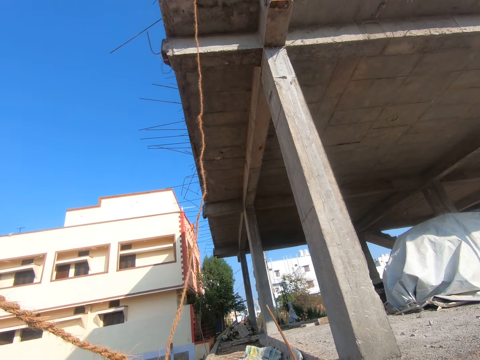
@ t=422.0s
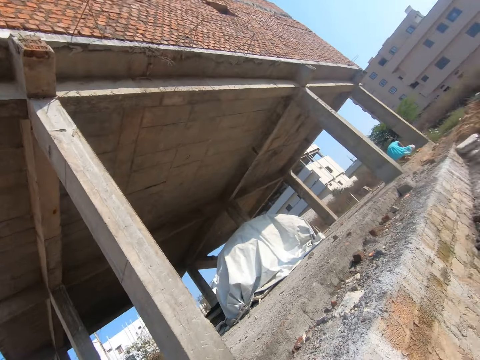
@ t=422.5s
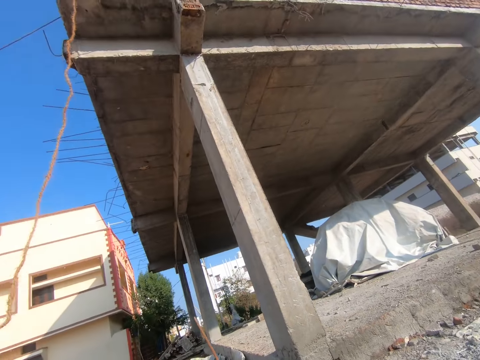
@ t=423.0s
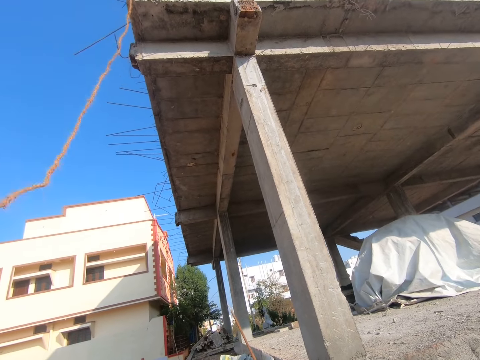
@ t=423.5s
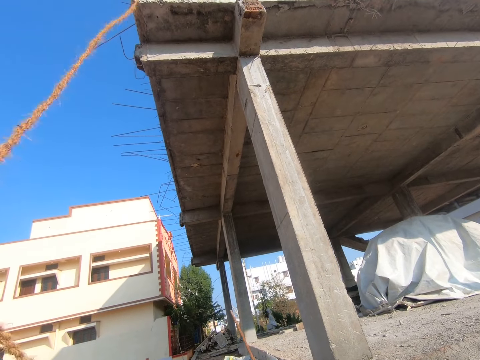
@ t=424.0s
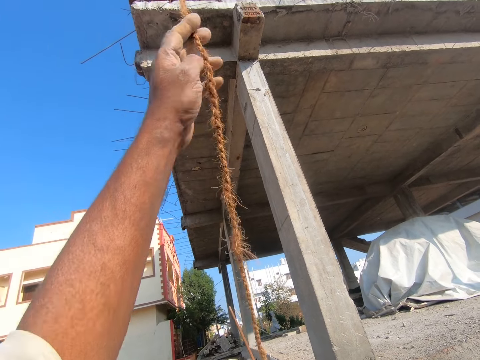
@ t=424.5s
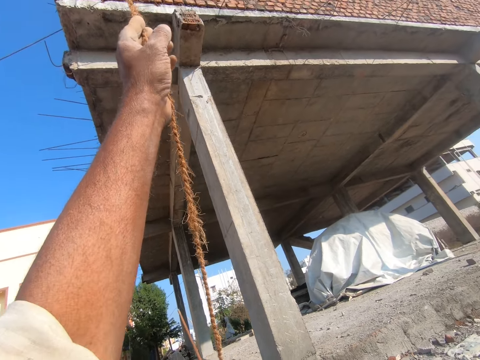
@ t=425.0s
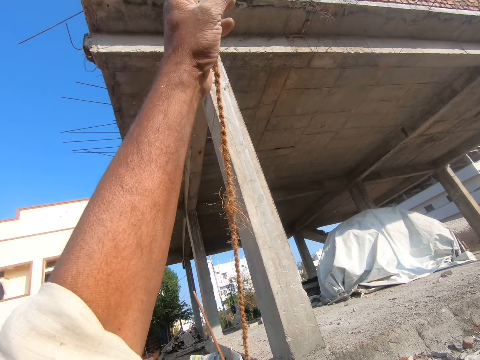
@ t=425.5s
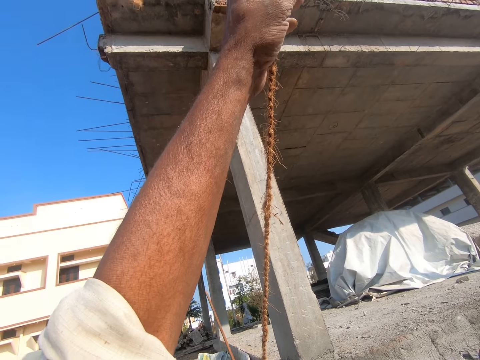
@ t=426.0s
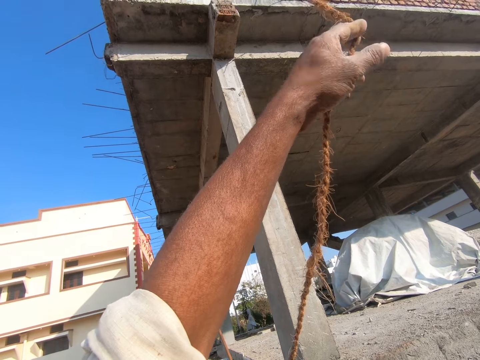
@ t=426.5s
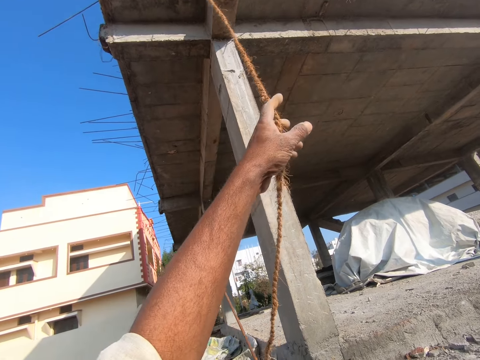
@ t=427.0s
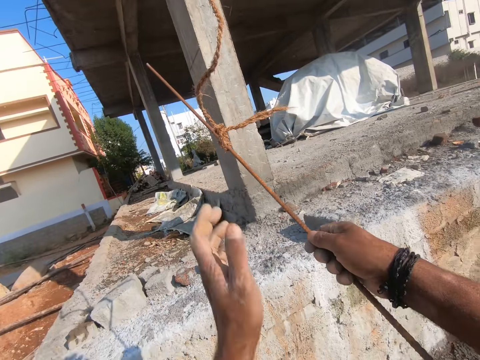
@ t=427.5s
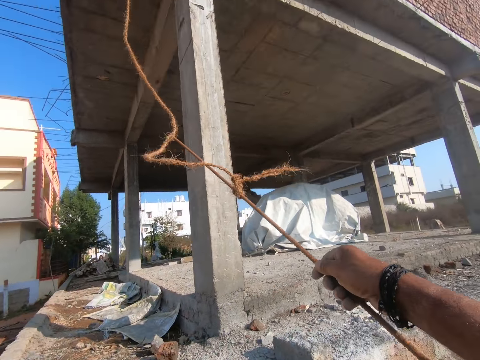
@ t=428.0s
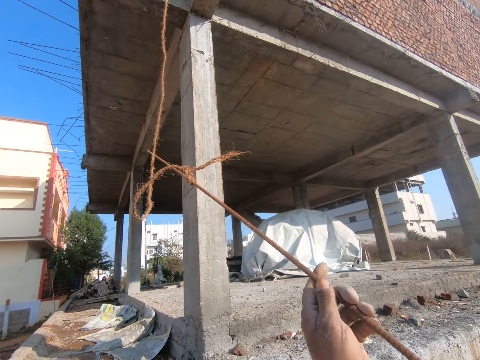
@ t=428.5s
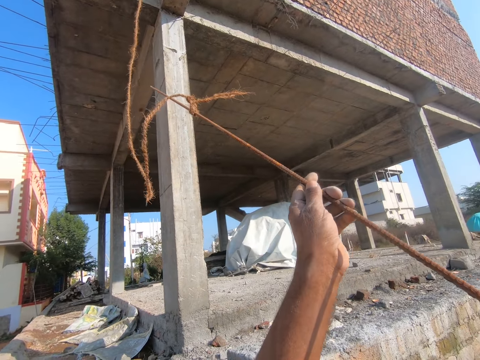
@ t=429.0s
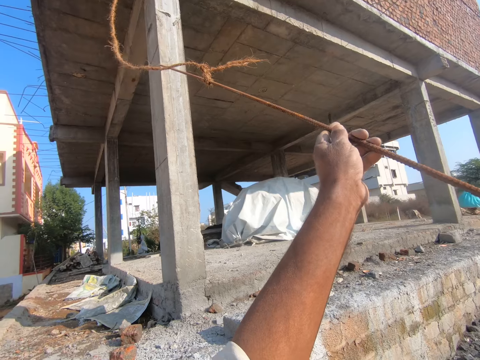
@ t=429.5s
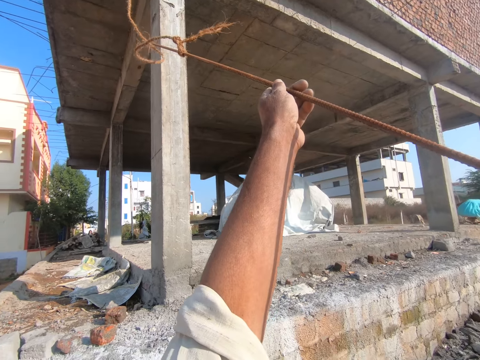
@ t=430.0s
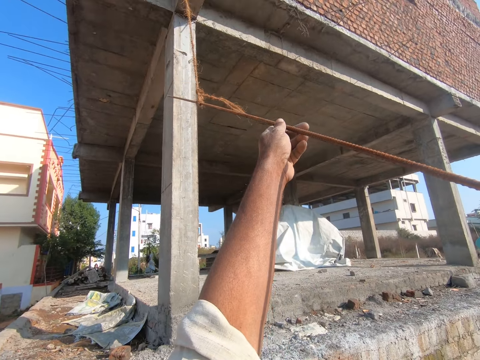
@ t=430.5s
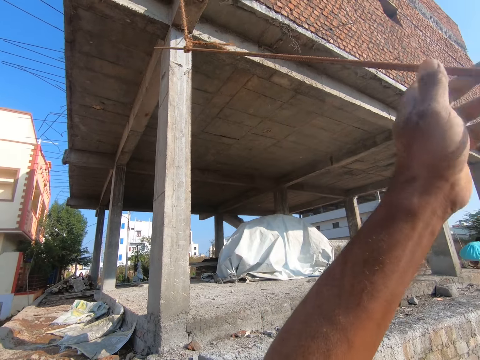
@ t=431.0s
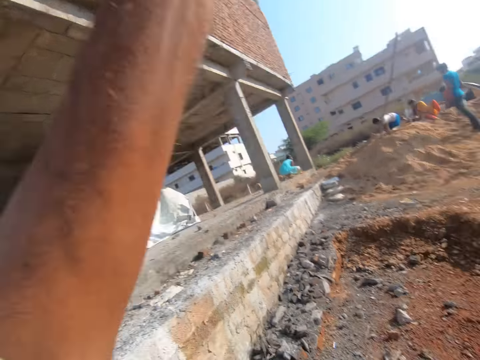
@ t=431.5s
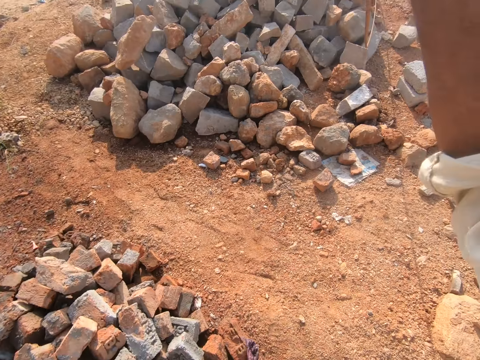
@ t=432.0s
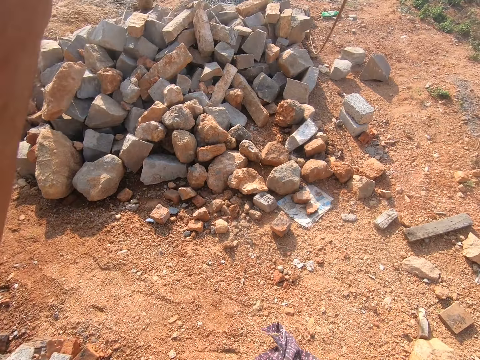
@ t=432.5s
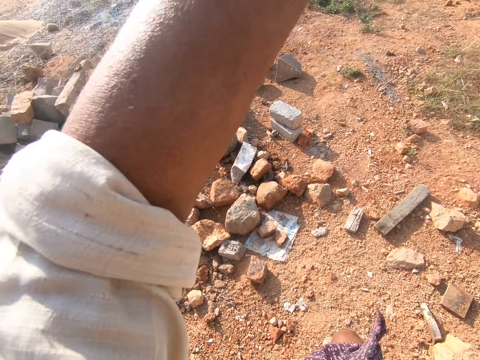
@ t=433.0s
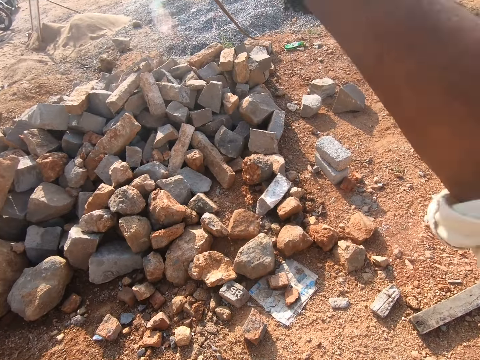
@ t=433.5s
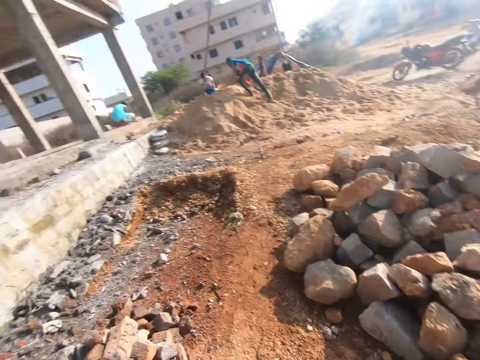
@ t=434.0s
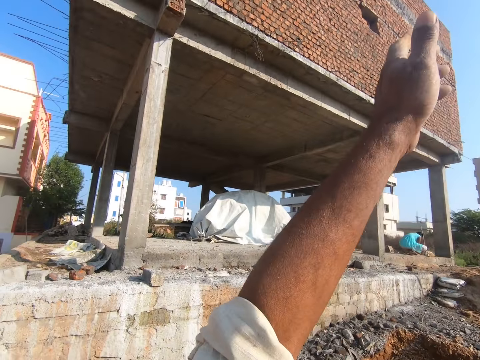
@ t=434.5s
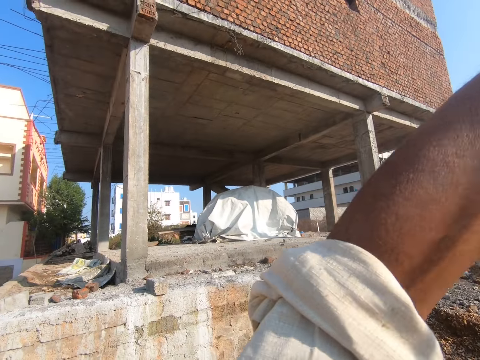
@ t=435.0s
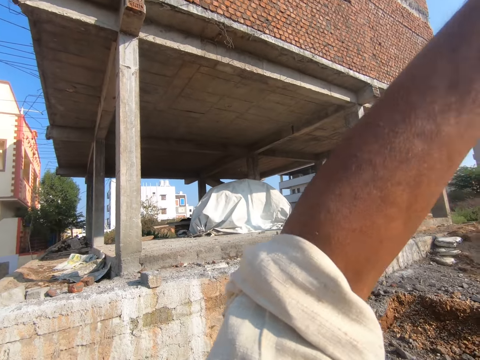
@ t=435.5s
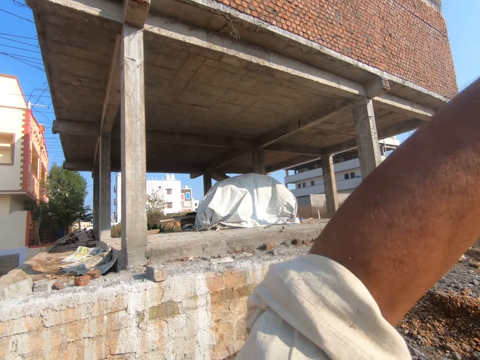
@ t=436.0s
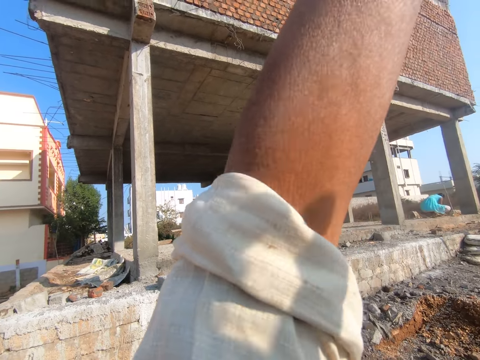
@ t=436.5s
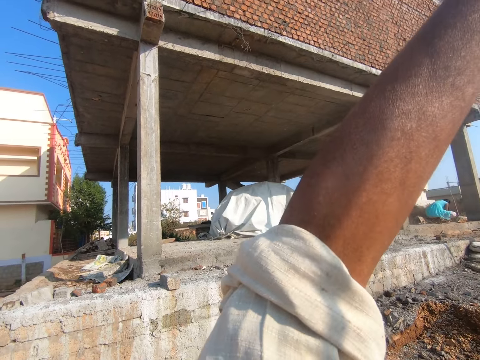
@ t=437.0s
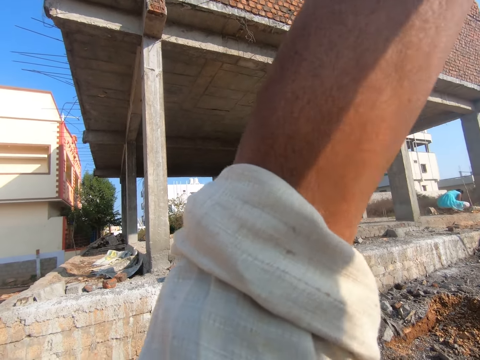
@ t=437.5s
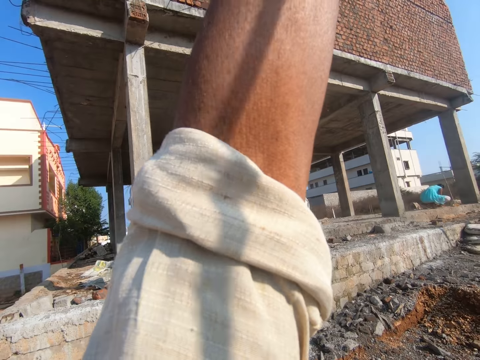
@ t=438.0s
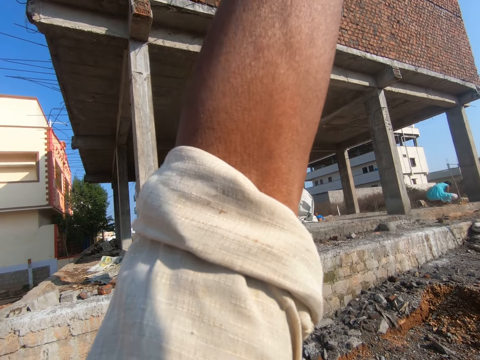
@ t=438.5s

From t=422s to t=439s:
The camera wearer stares at a person. They look at the roof. They look around. They look at the construction site. They hold the rope. They lift up the steel rod. The person pulls the steel rod with a rope. The camera wearer looks around the construction site. They lift up the steel rod. They push the metal.

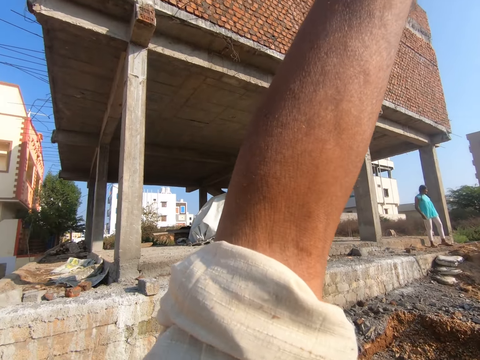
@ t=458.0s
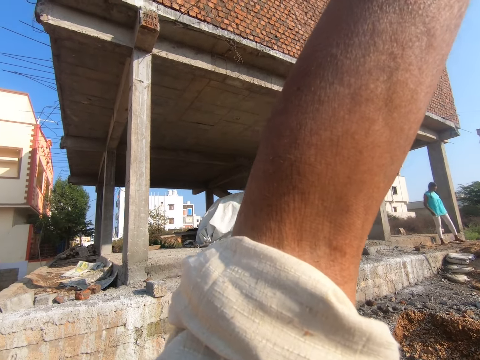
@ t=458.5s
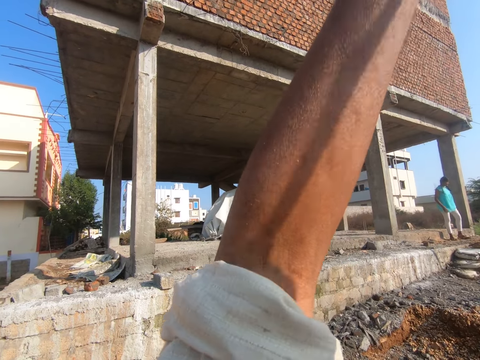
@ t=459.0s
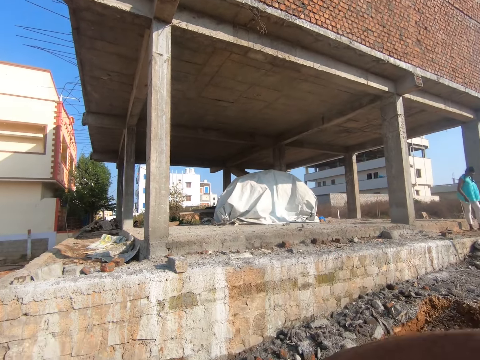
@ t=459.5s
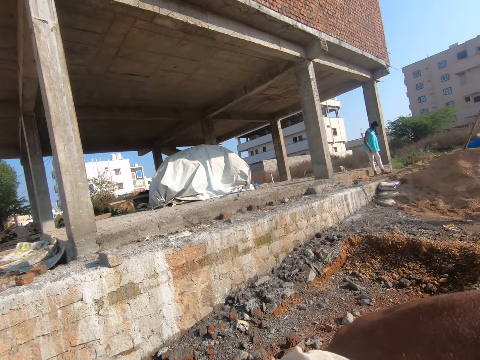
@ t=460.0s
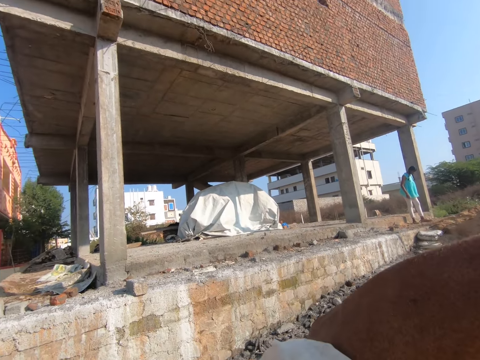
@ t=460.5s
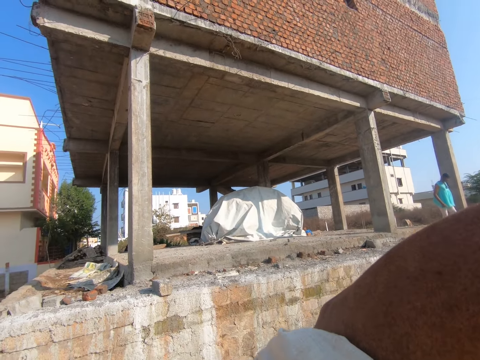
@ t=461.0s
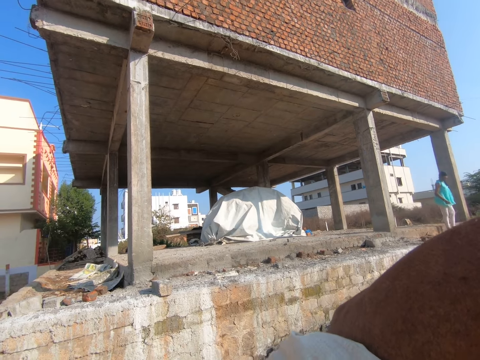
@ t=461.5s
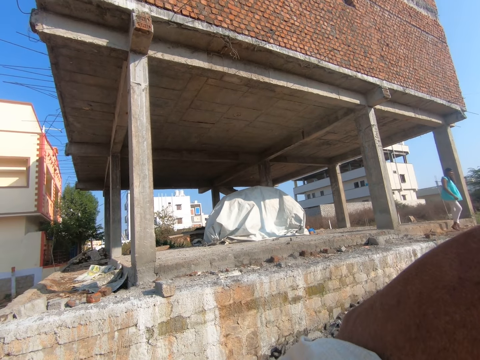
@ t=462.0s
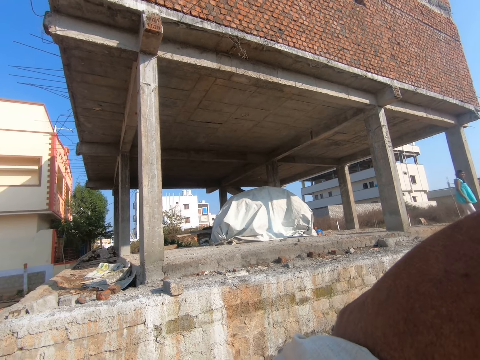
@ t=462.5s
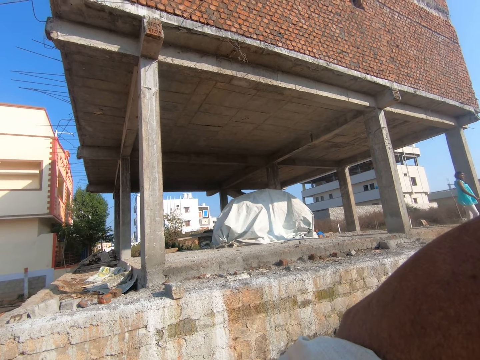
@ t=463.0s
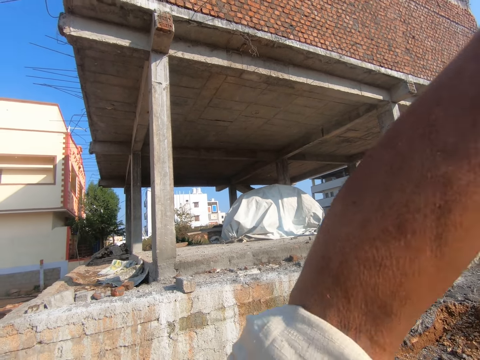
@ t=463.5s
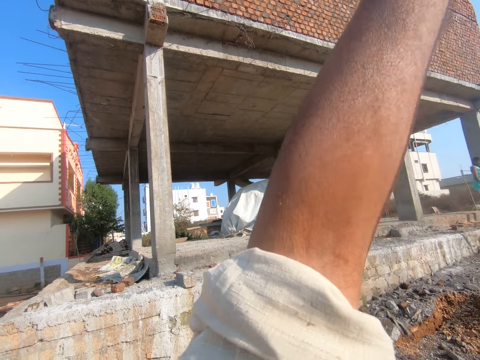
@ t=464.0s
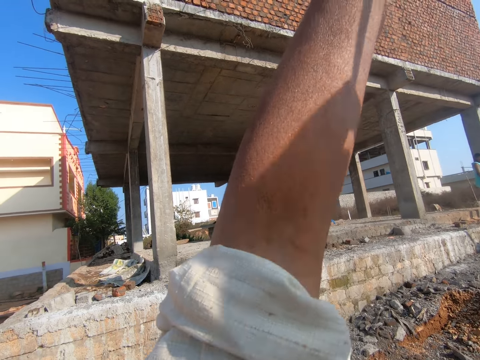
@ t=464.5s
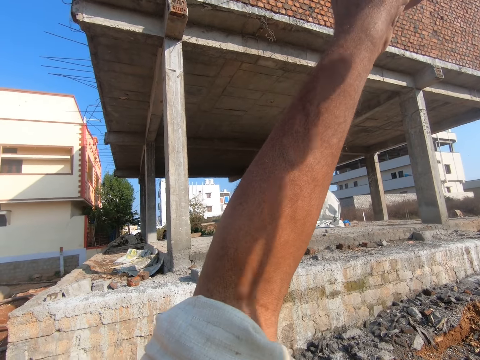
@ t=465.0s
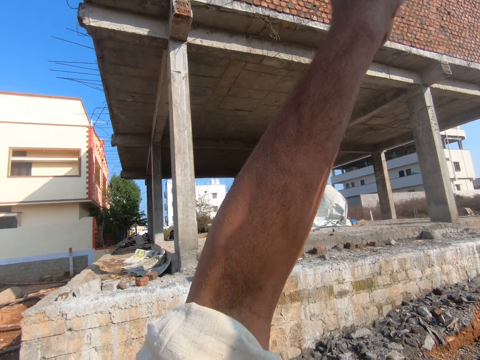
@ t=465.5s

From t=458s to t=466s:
The camera wearer puts down his hand.

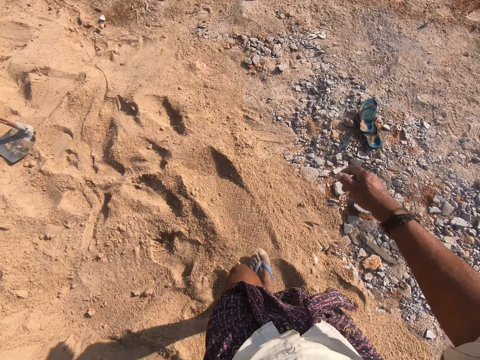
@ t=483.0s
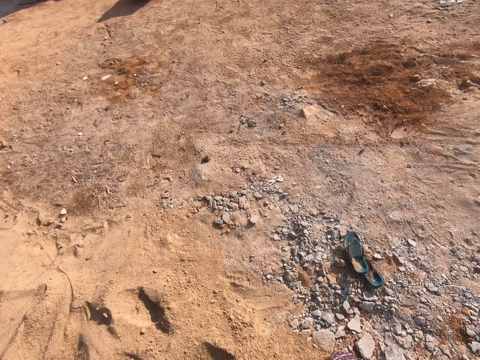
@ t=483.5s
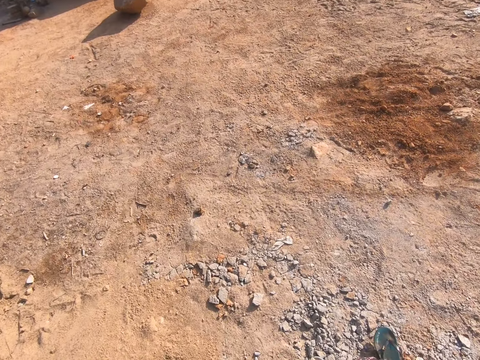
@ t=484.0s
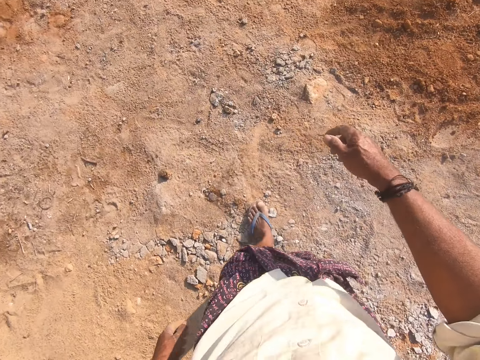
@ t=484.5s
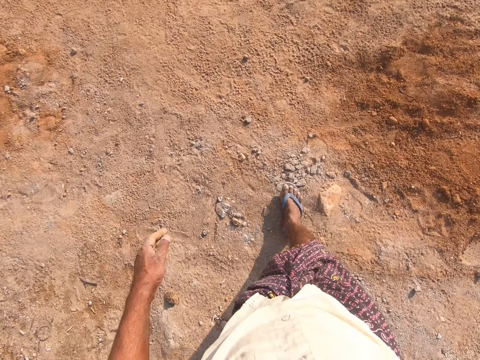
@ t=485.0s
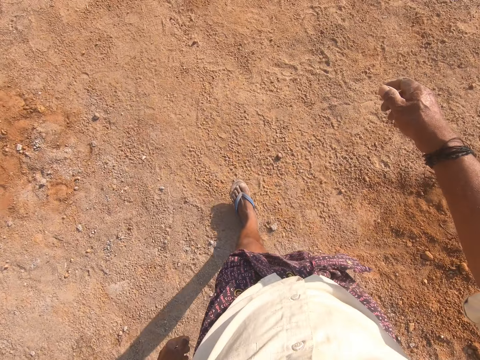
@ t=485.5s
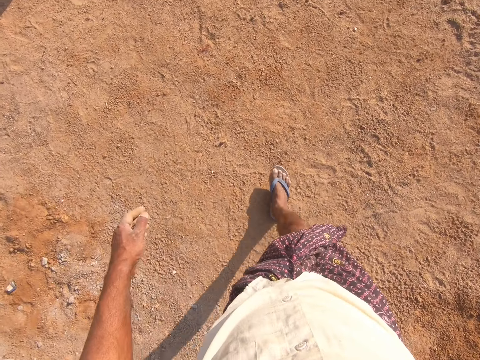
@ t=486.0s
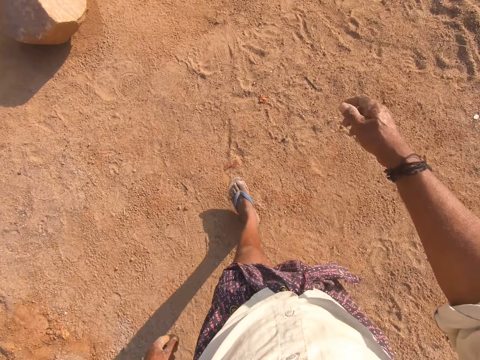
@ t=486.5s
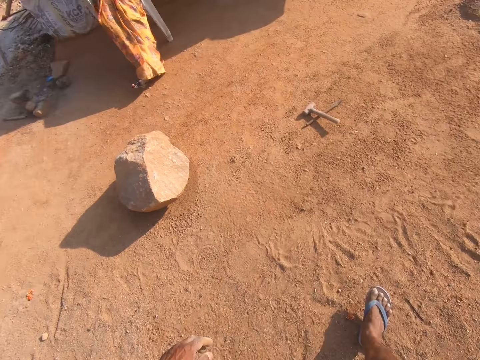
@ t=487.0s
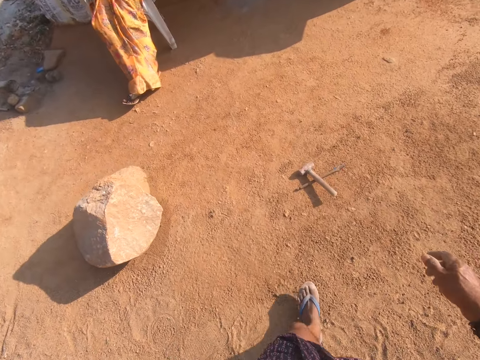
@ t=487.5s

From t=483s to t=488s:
The camera wearer walks around the construction site.
